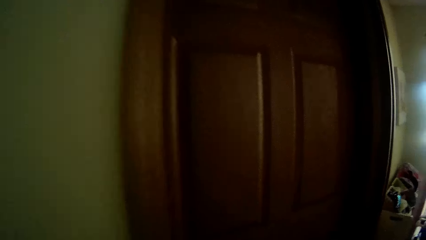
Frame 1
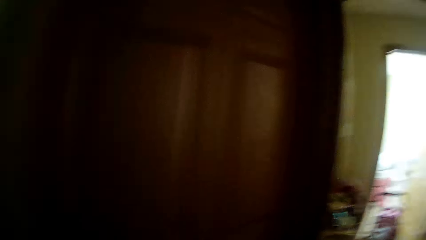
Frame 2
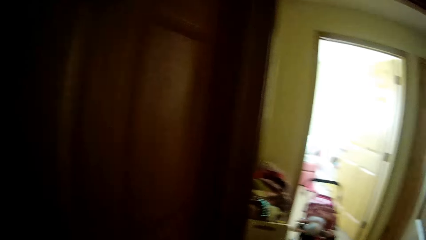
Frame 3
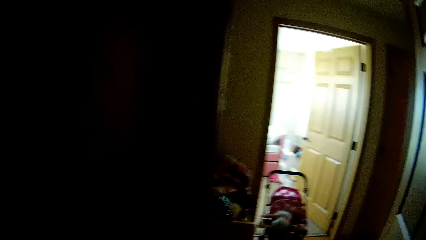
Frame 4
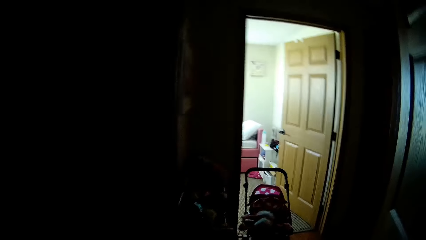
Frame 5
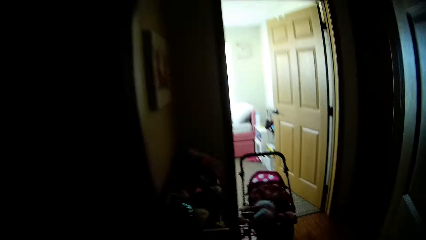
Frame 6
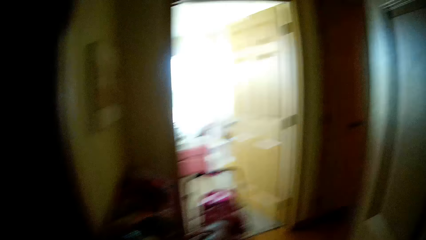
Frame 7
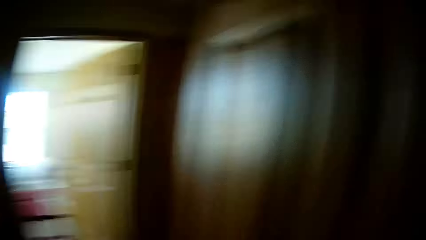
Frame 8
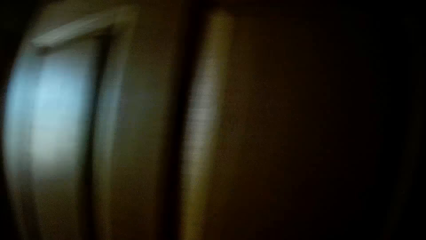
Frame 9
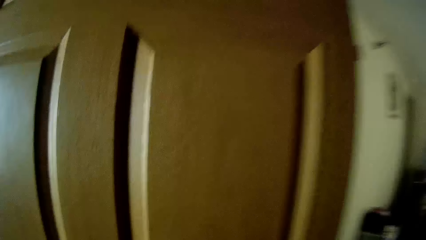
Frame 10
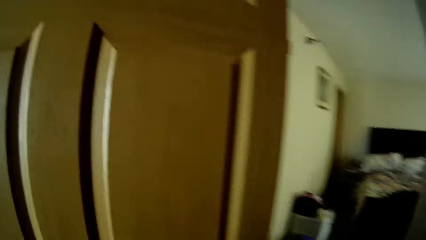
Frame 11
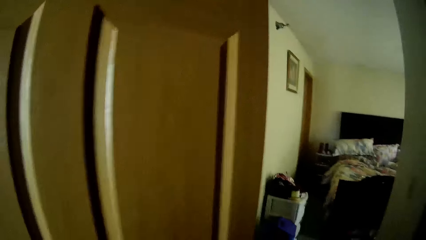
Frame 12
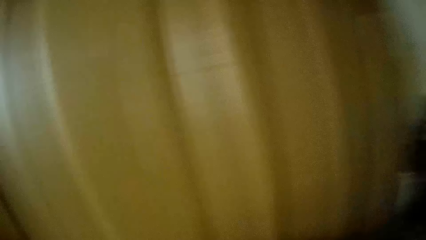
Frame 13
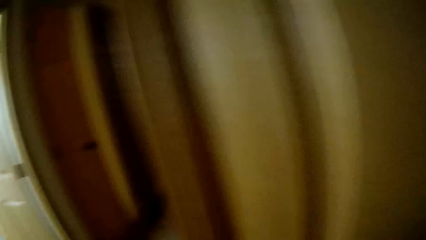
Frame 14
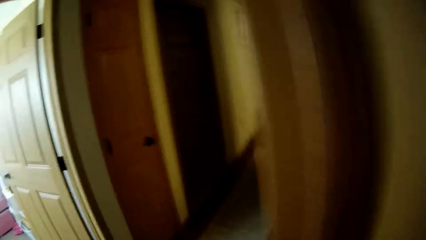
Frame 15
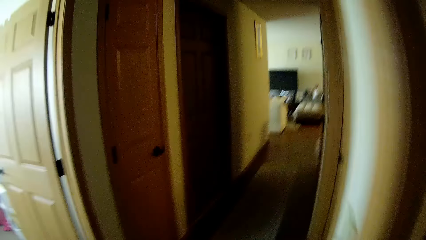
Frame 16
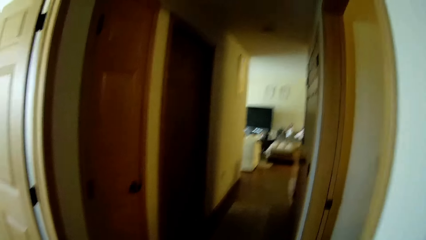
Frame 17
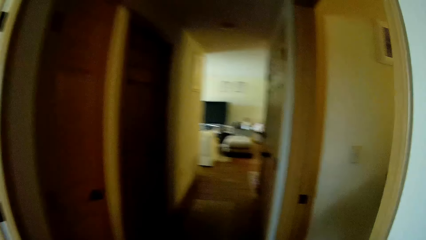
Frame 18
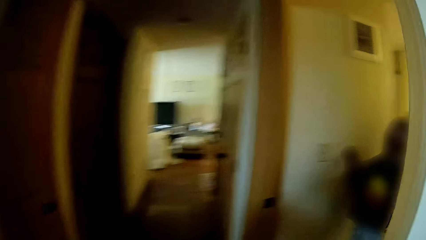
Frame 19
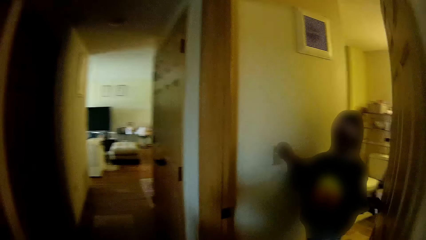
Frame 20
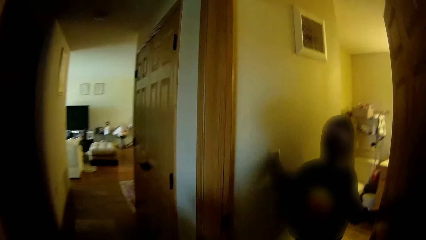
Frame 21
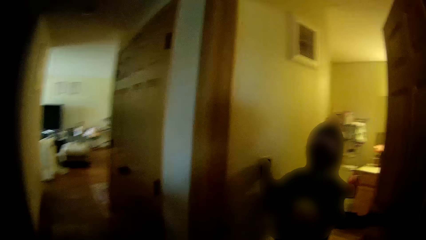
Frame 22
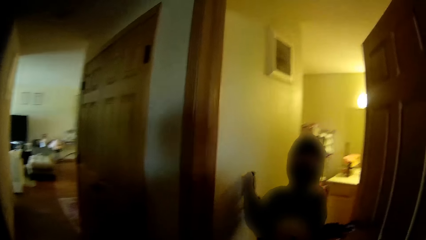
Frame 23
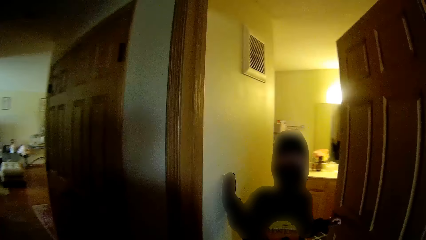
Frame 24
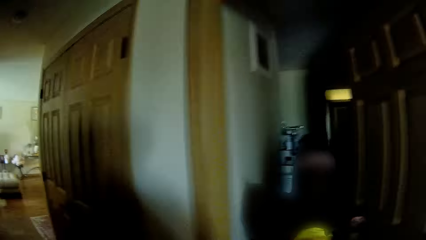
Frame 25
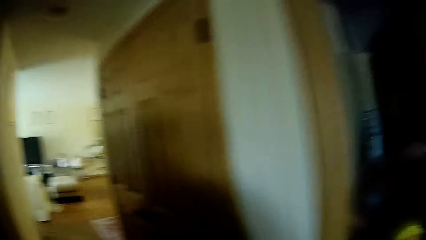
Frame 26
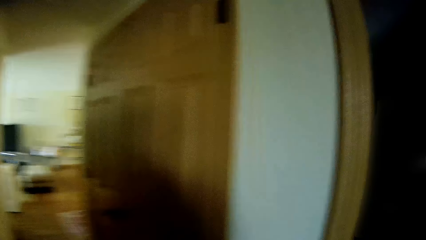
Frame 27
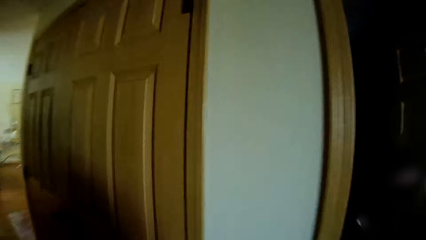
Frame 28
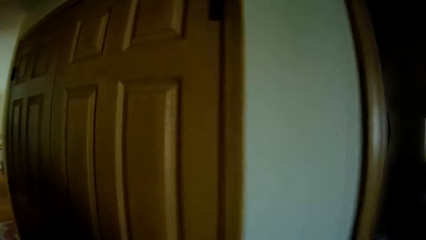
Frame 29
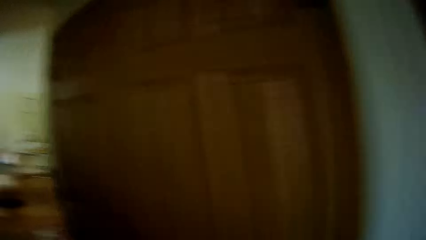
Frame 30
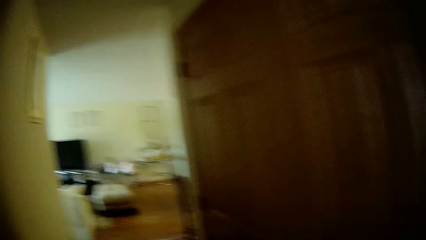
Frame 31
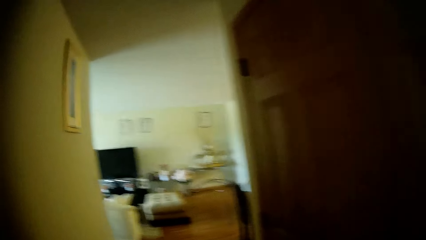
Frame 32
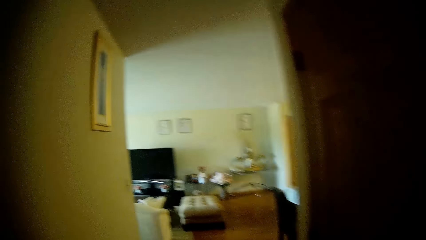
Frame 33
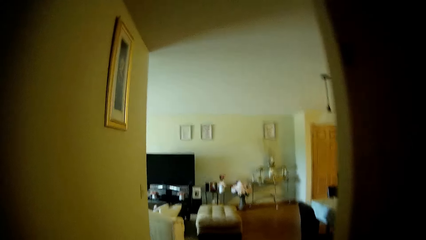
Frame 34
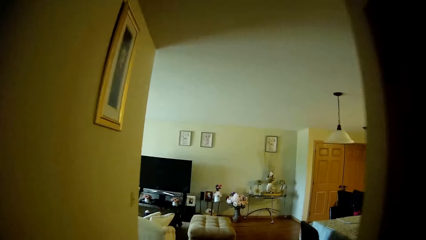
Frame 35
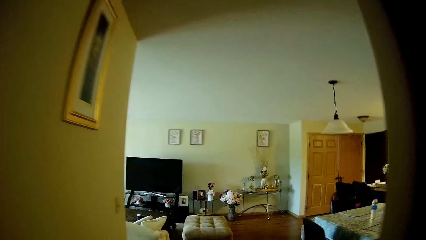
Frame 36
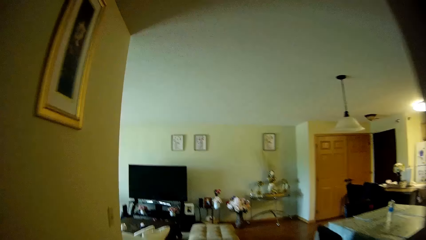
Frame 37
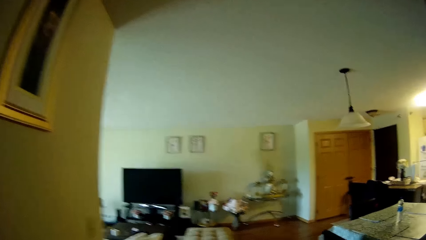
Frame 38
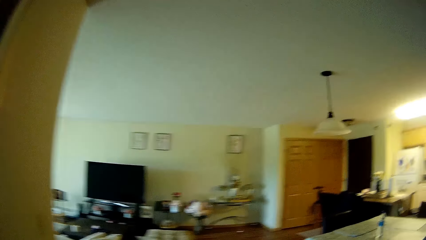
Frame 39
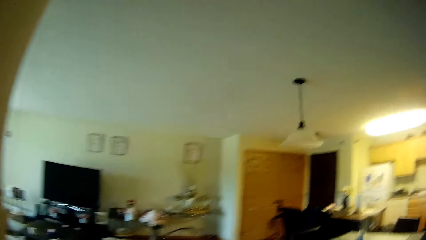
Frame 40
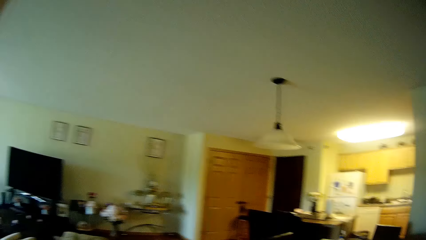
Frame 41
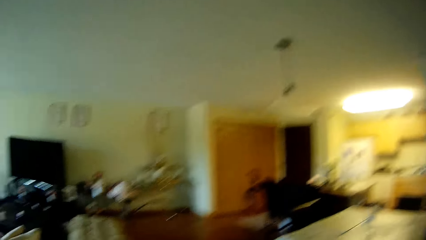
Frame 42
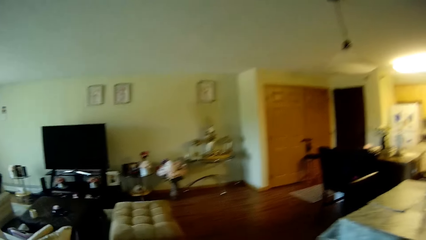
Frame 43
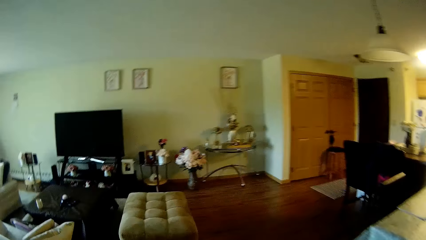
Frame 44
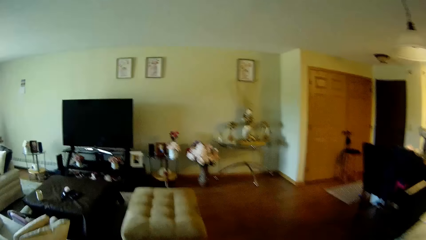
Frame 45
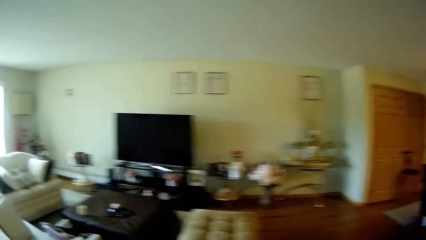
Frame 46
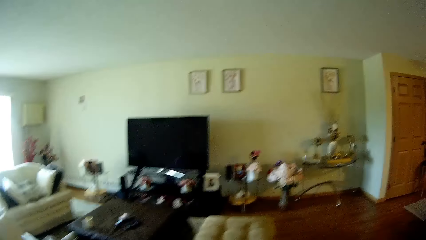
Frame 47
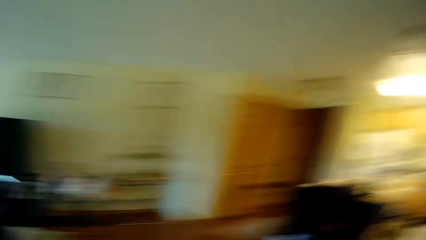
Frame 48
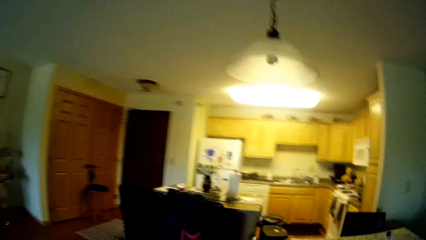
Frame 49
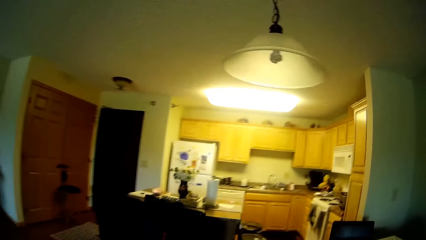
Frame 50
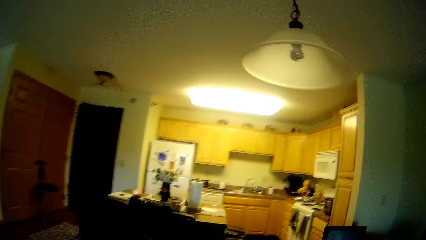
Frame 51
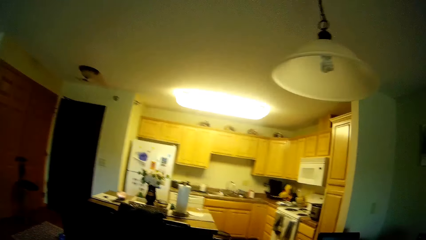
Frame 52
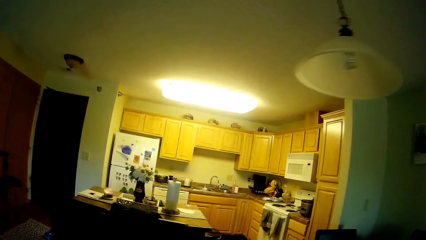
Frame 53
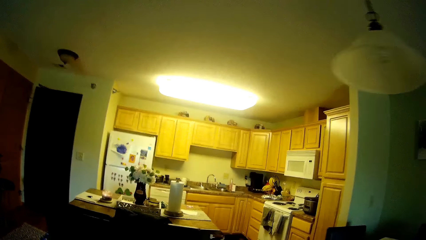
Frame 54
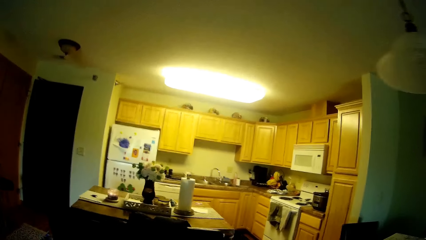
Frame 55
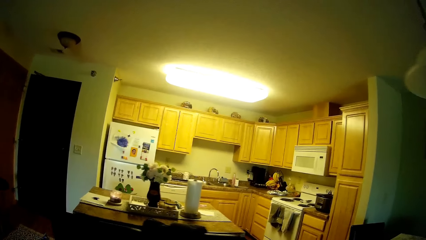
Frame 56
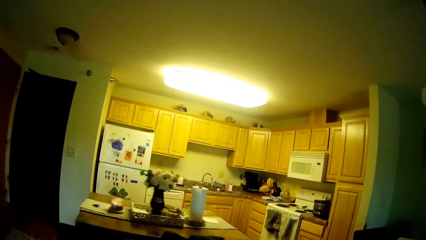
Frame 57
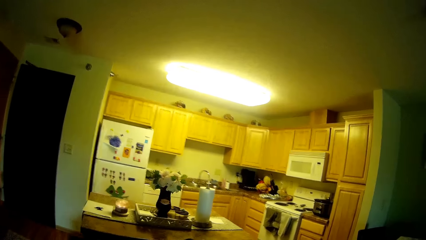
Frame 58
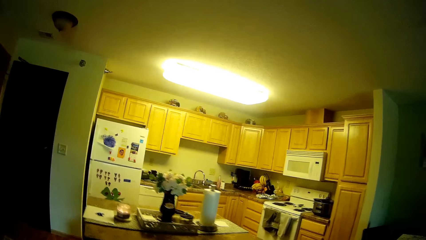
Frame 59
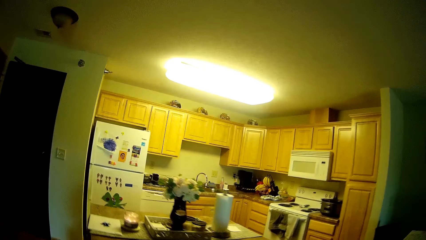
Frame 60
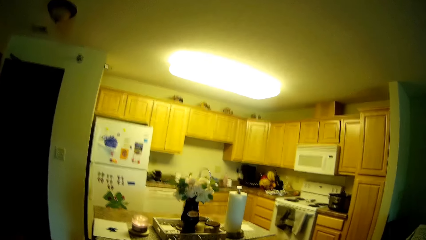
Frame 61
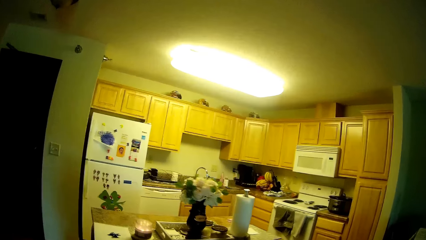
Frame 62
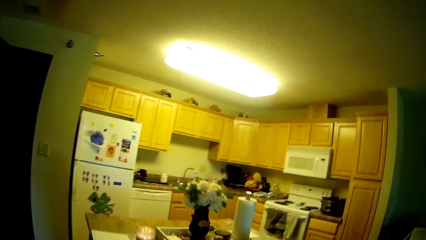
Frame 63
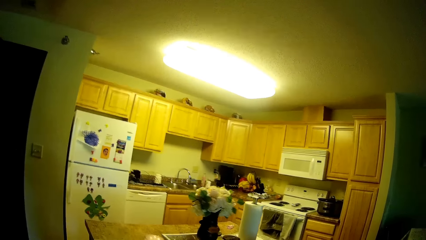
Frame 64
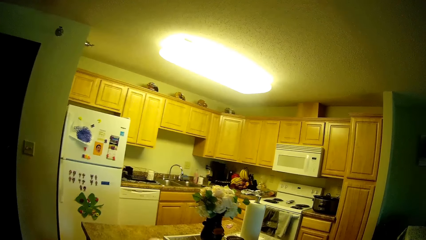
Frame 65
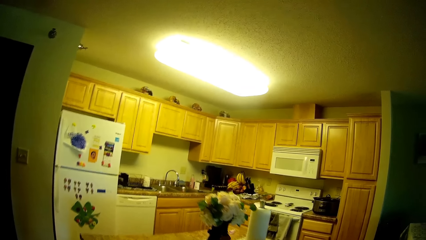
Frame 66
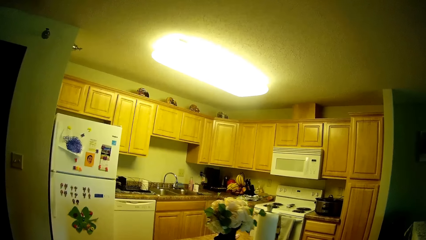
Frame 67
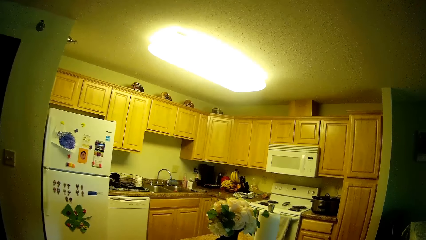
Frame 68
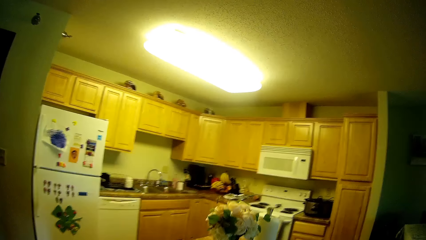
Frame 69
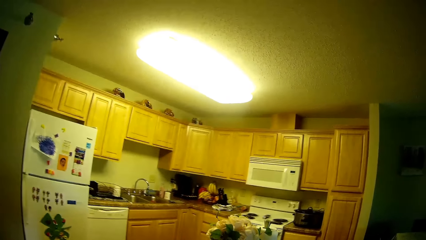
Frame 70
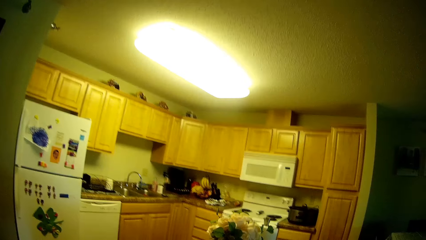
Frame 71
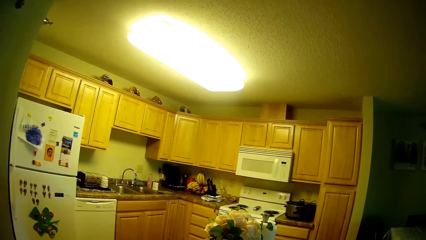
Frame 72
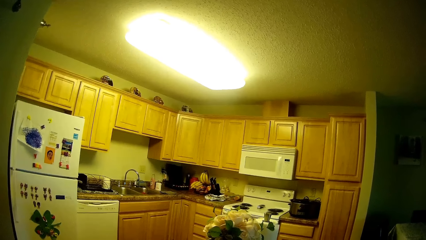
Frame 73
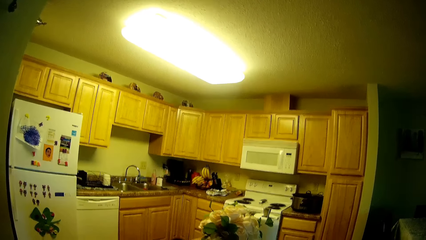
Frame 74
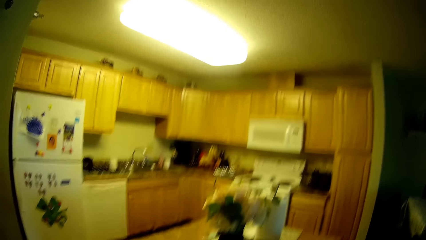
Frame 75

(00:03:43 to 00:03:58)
The camera wearer walks to the walkway. They talk to a child. They walk to the dining room or living room from the bedroom. They walk to the kitchen from the living room. They talk to the child.
